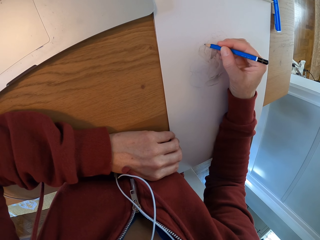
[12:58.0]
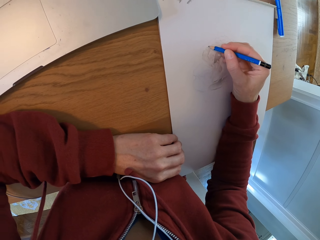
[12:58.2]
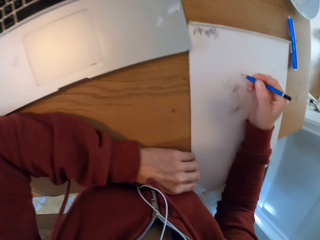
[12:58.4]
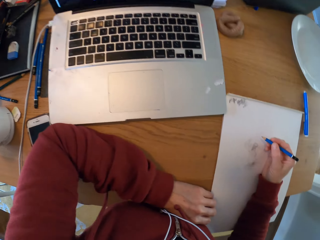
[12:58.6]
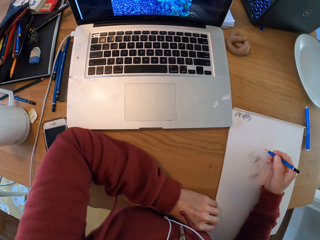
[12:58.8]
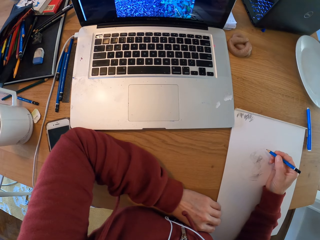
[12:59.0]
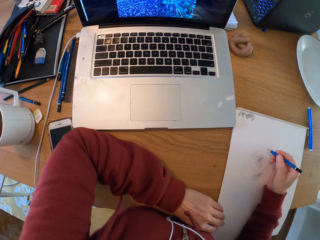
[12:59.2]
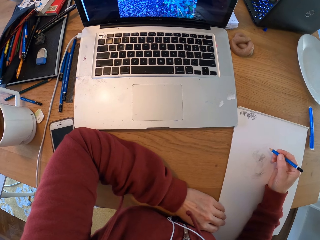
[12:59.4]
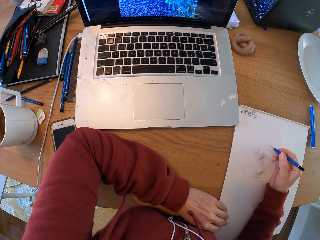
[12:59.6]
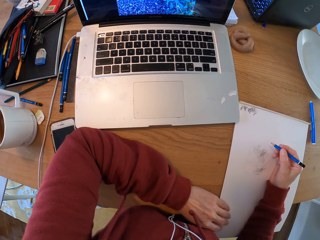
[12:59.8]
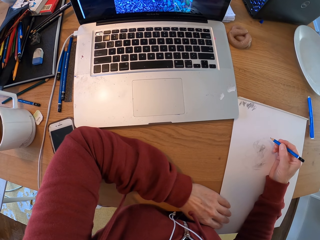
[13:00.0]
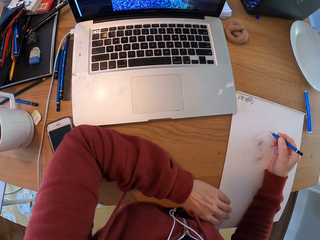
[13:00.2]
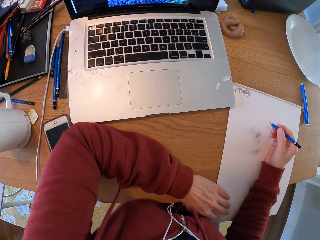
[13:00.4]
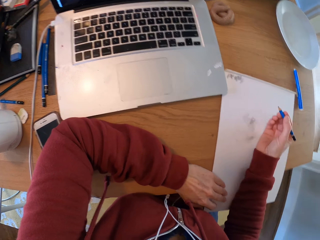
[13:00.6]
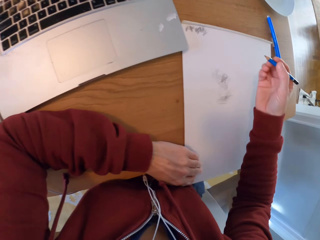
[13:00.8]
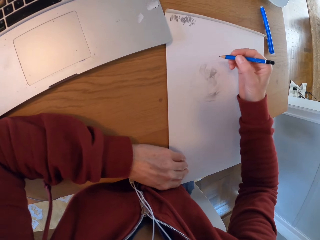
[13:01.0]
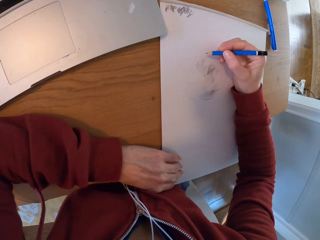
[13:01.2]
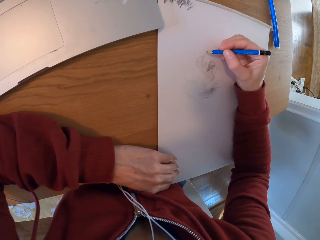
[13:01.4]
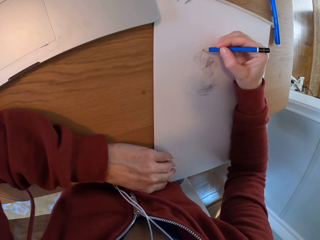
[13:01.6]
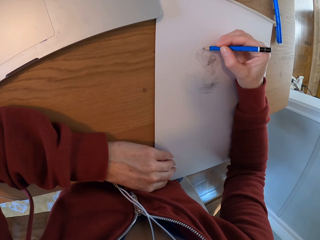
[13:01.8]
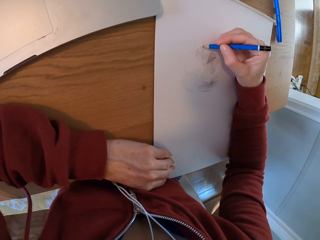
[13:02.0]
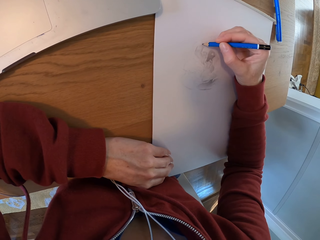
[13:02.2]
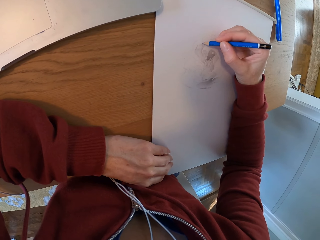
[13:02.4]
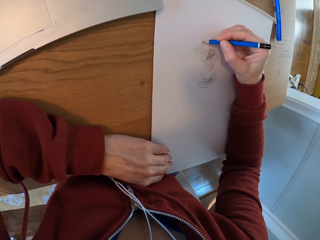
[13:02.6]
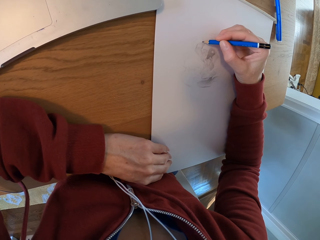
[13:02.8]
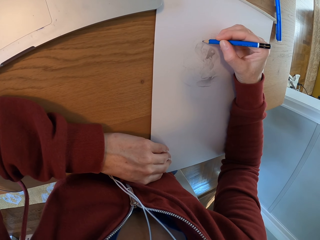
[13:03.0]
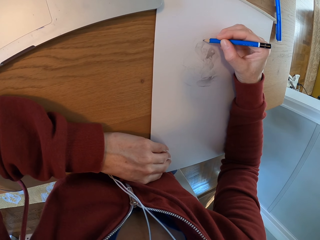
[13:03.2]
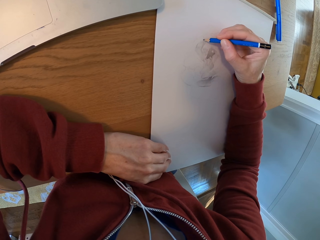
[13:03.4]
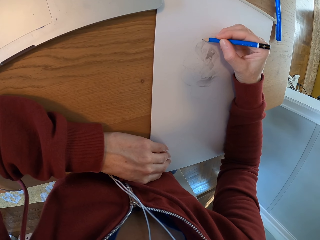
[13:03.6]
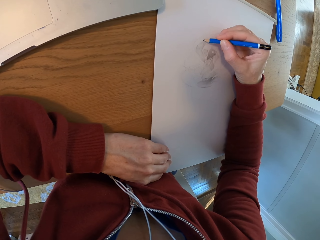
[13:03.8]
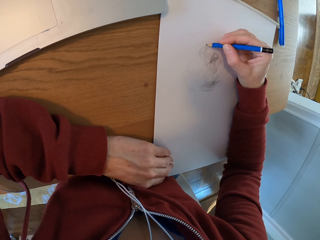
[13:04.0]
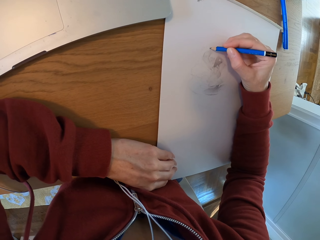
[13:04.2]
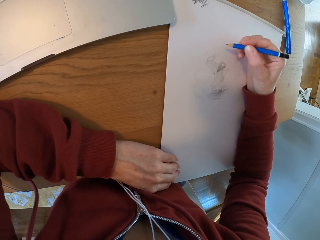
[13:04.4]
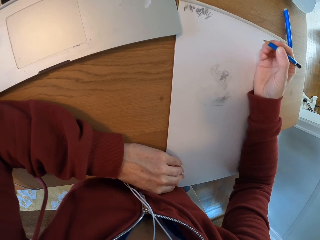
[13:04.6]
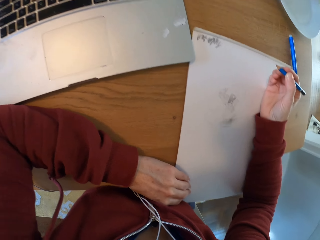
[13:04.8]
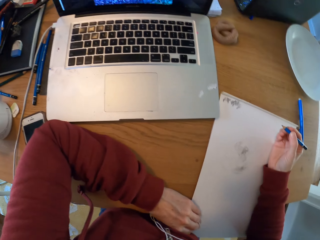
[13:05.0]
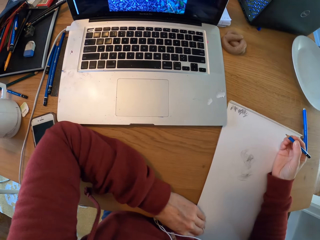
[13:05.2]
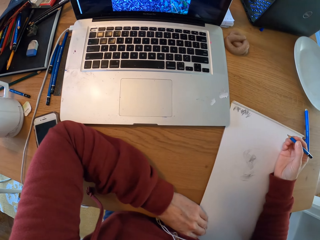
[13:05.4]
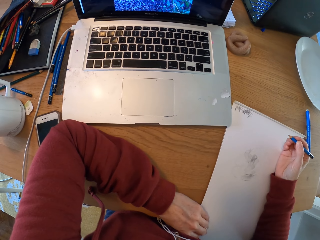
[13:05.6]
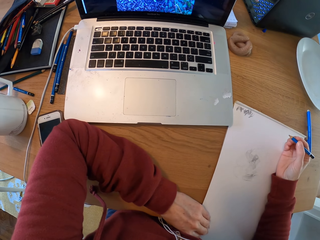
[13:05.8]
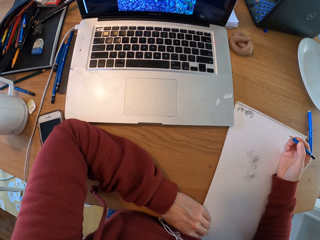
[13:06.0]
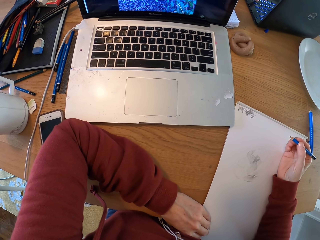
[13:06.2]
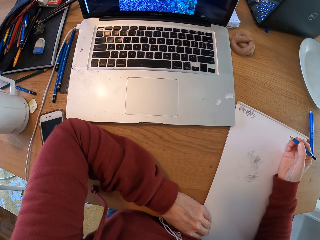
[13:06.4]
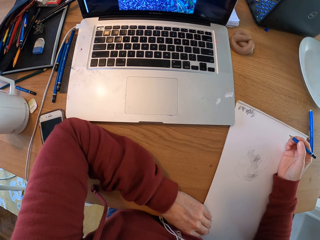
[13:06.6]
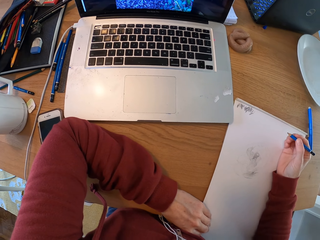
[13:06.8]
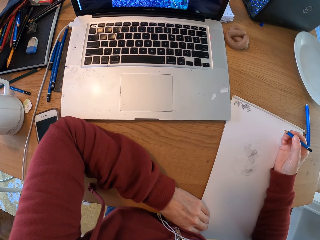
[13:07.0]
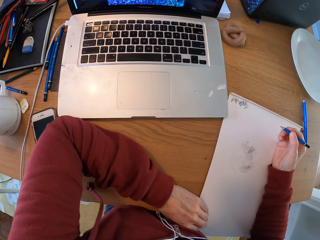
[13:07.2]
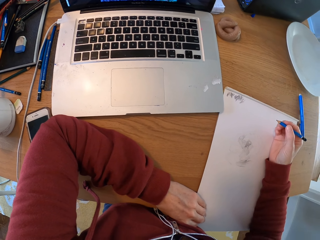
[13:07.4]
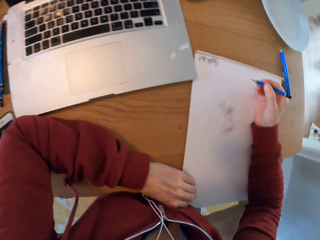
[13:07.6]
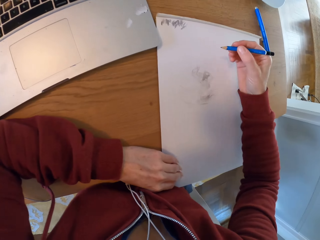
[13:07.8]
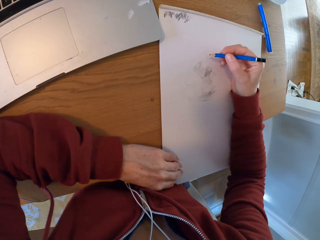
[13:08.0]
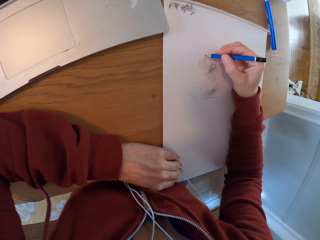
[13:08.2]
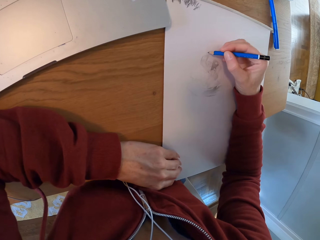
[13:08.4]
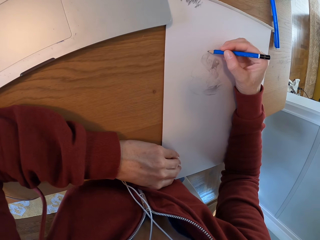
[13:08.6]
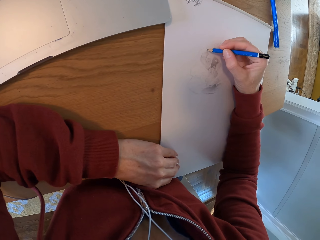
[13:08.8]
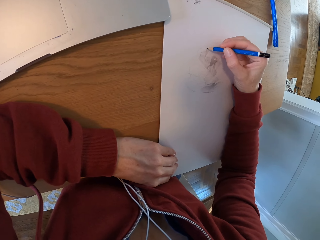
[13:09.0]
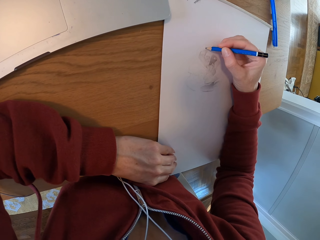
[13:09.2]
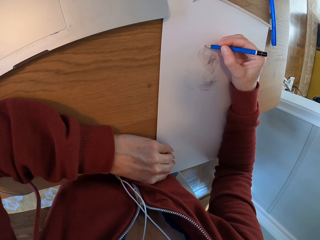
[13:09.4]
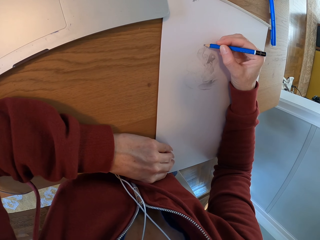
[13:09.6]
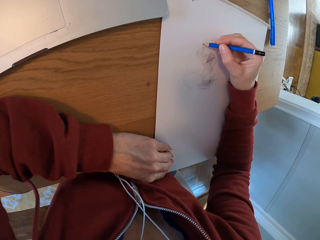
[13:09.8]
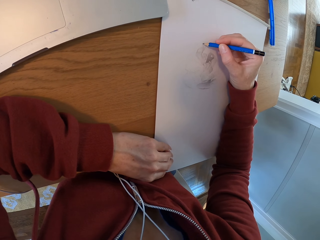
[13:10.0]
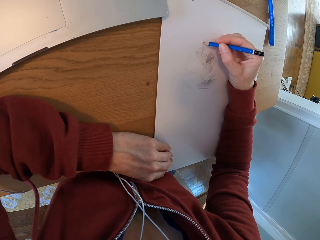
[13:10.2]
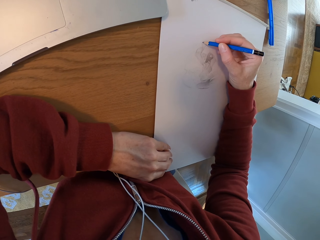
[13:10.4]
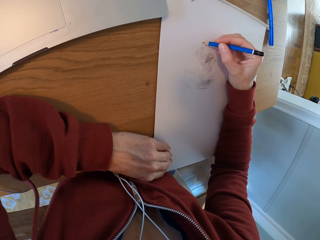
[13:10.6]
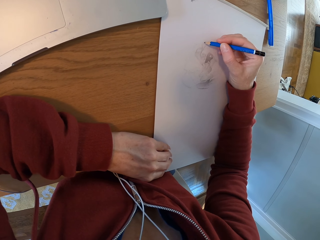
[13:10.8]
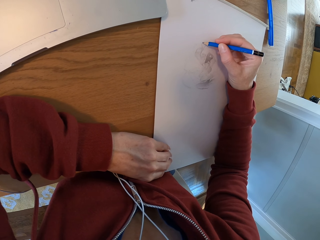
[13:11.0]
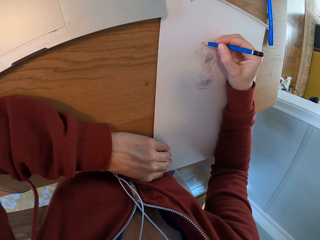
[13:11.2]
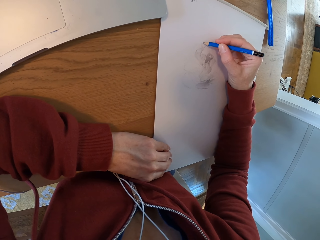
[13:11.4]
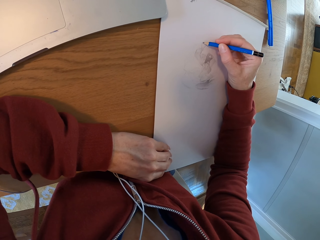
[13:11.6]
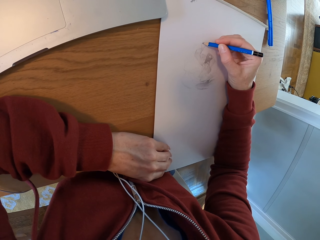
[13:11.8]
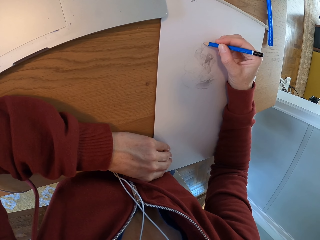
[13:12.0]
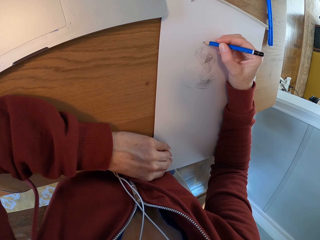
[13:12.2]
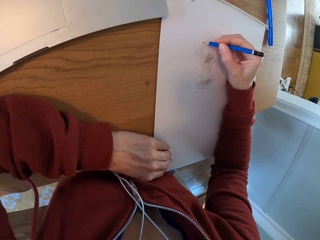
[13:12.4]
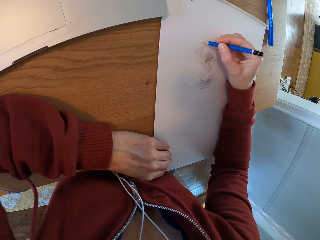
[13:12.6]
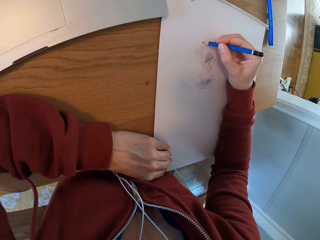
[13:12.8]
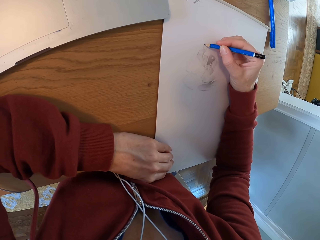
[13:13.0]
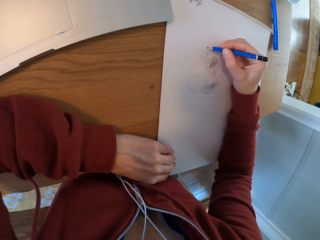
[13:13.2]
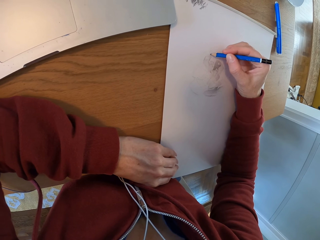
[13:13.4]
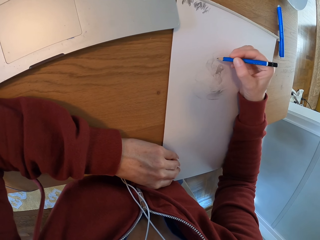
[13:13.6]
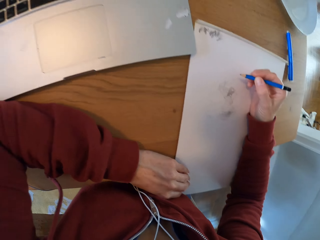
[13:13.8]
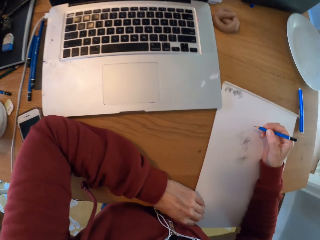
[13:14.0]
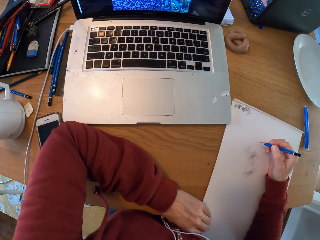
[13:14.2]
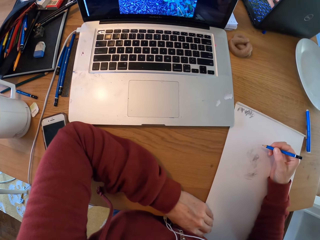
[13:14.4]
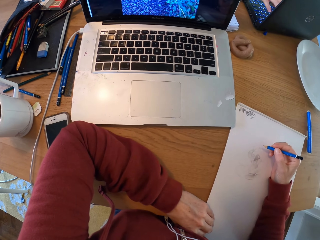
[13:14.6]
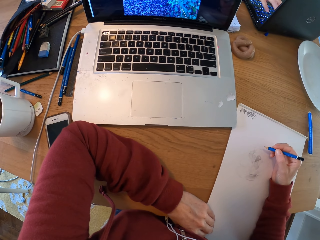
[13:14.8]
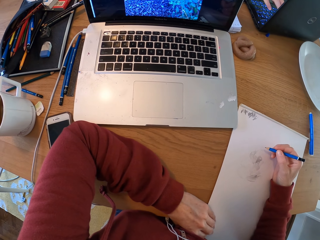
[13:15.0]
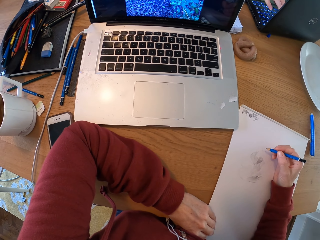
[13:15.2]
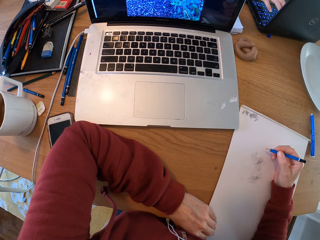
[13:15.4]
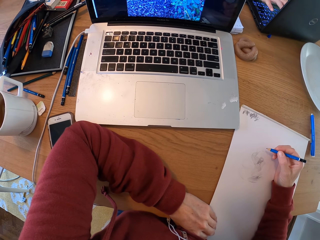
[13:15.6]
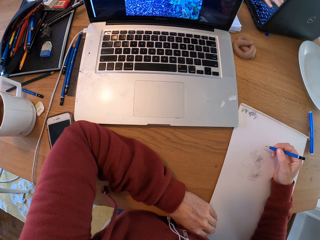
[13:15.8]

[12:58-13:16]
The camera wearer turns around the room. They look at the laptop. They draw on a paper. They turn around the room. They look at the laptop. They draw on a paper. They turn around the room. They look at the laptop.

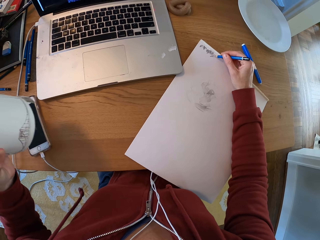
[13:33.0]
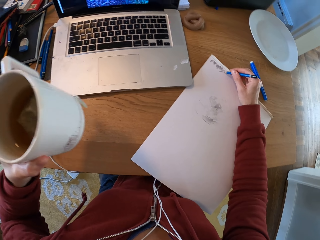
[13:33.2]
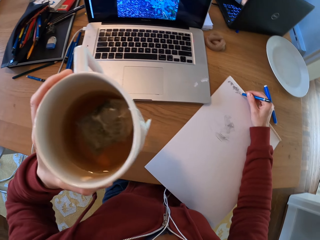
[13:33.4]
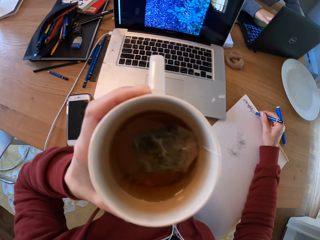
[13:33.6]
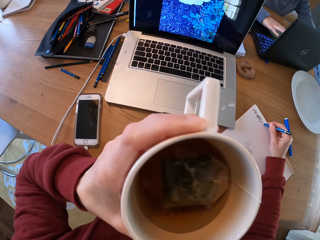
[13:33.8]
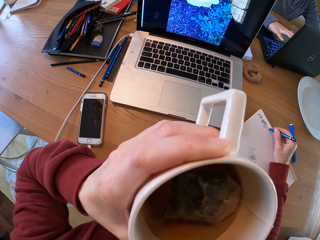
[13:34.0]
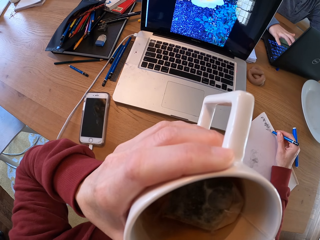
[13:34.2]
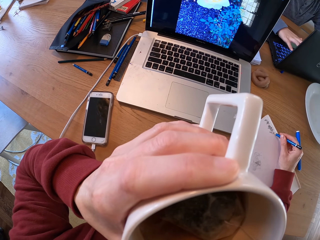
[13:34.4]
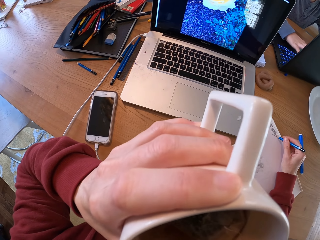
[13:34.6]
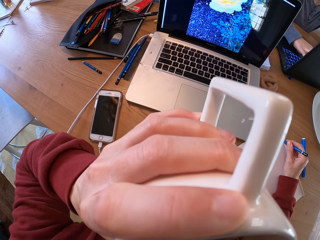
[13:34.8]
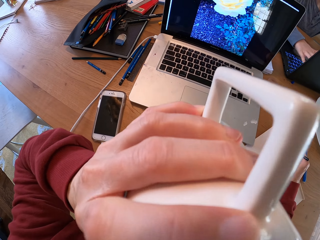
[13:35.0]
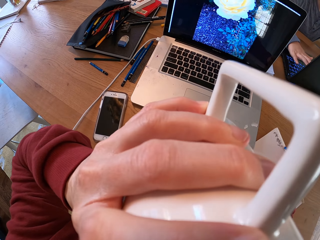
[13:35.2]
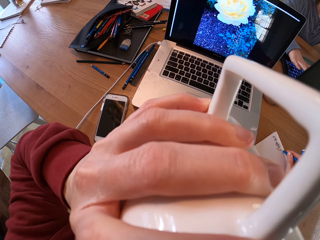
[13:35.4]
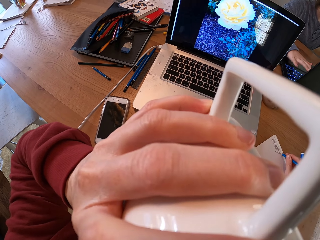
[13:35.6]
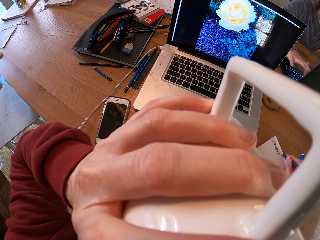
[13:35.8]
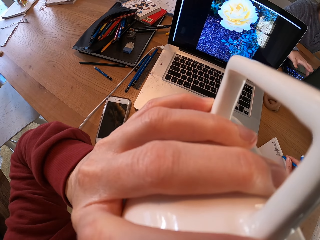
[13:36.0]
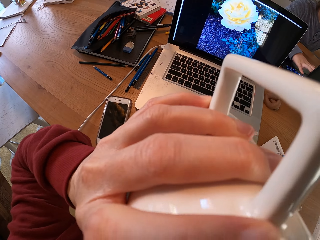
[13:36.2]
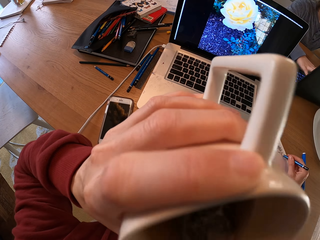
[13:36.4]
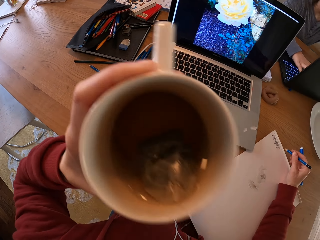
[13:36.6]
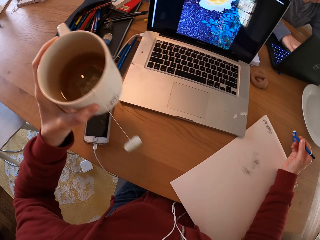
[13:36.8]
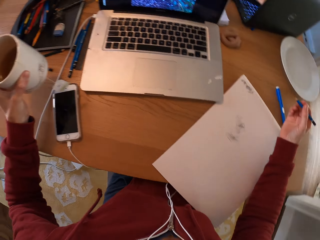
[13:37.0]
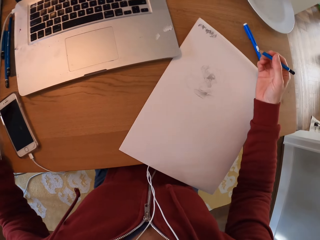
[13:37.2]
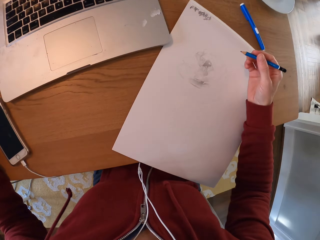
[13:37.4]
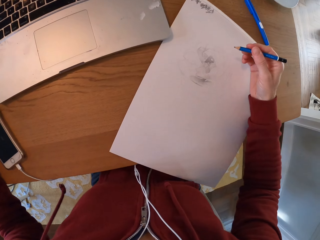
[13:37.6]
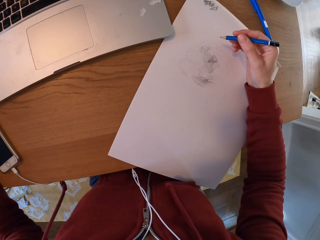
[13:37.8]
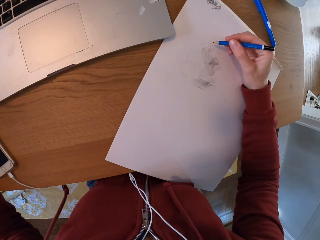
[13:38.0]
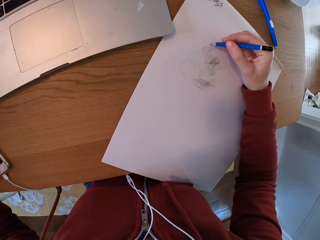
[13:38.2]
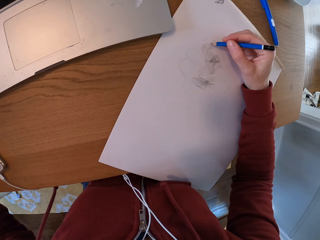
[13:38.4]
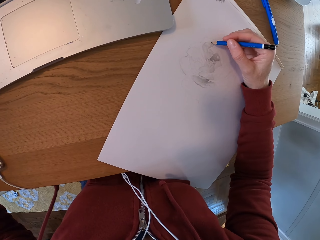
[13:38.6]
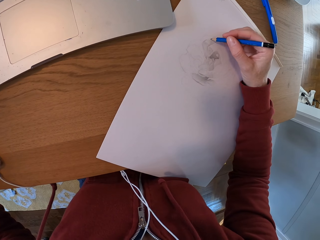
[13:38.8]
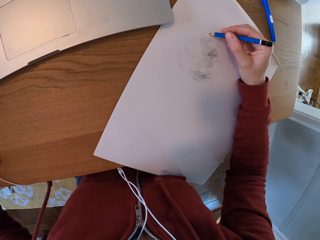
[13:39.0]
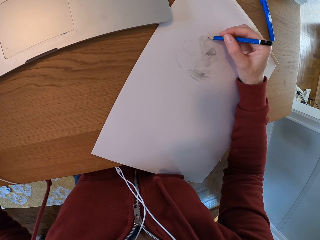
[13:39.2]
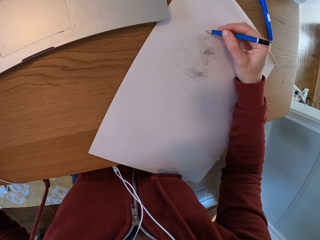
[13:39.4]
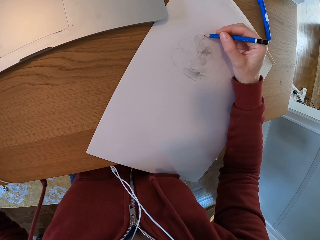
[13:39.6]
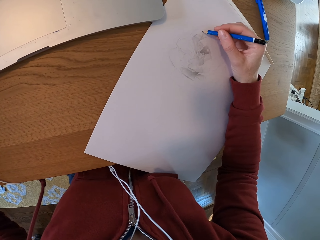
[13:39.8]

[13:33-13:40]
The camera wearer sips tea in the cup. They draw. They put the cup on the table. They draw on a paper.
